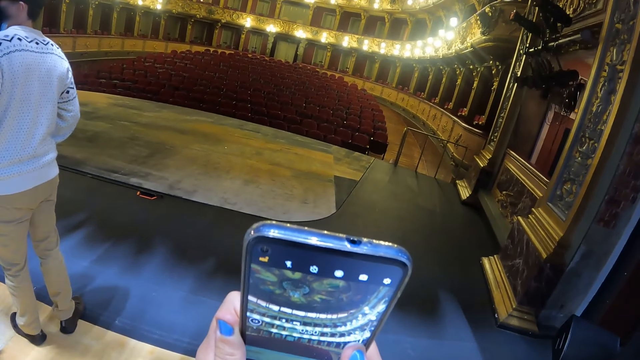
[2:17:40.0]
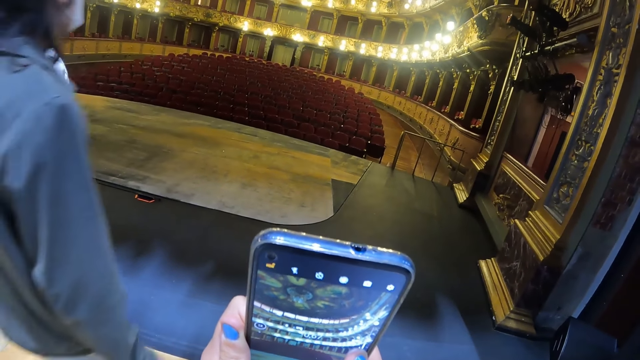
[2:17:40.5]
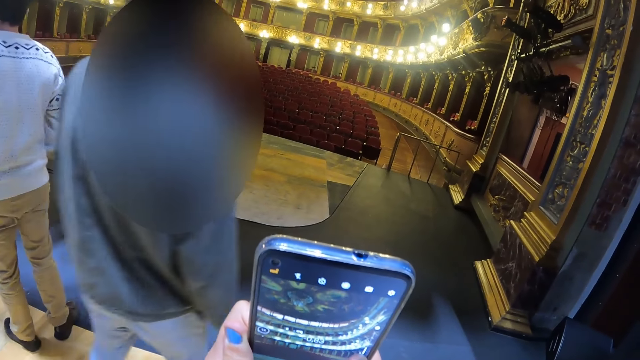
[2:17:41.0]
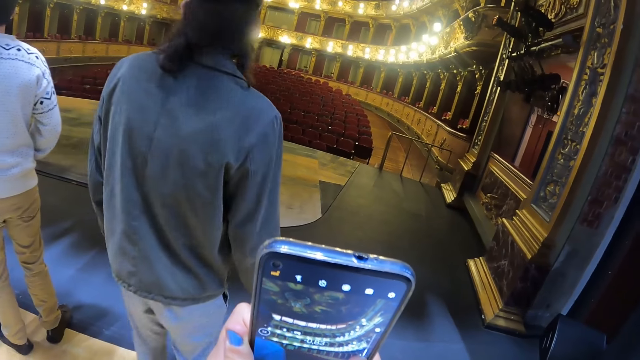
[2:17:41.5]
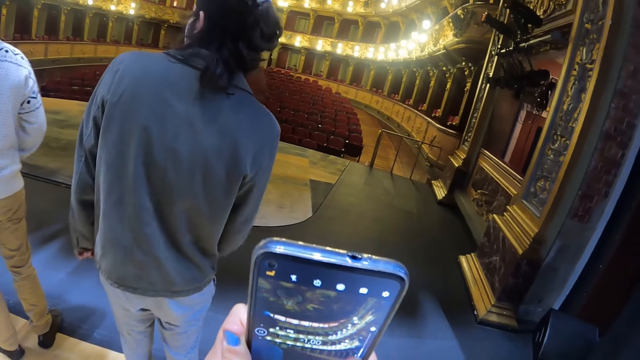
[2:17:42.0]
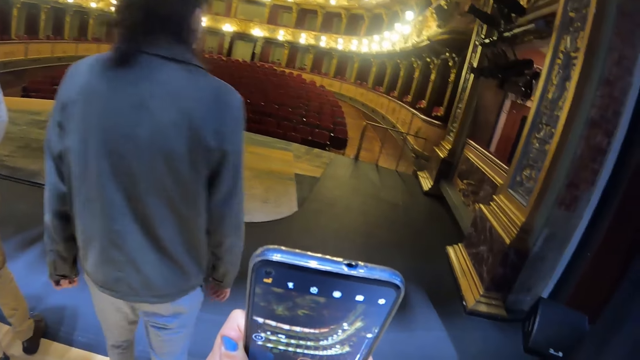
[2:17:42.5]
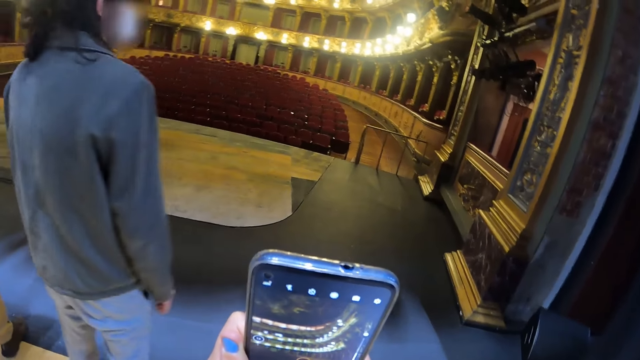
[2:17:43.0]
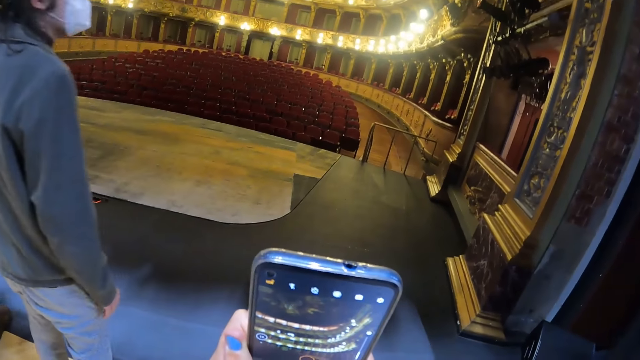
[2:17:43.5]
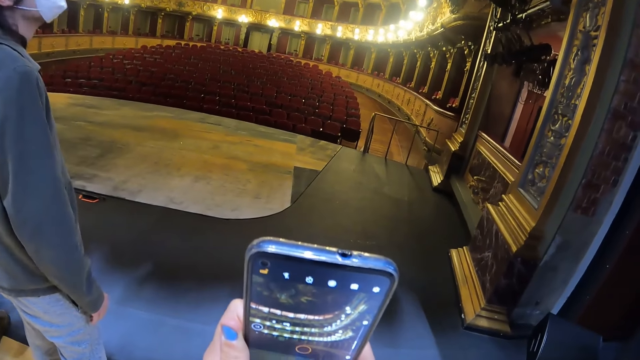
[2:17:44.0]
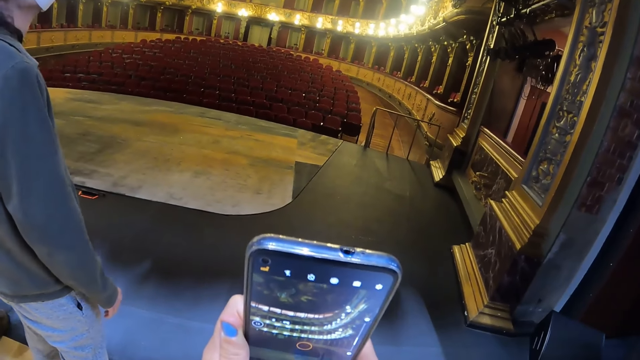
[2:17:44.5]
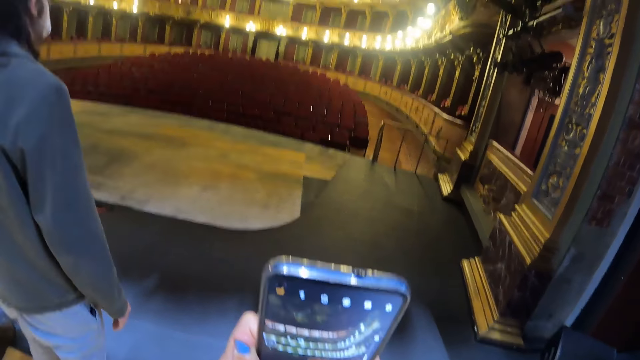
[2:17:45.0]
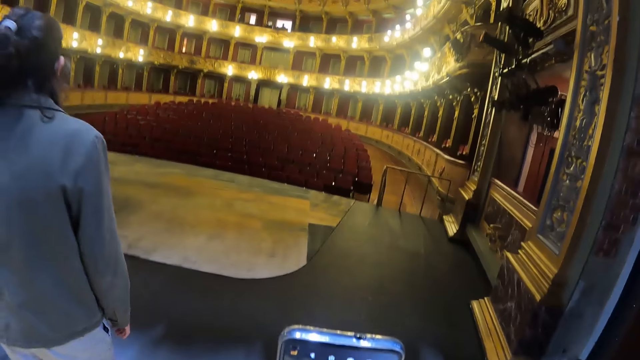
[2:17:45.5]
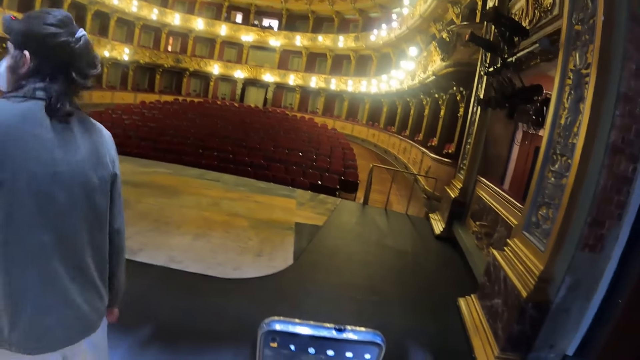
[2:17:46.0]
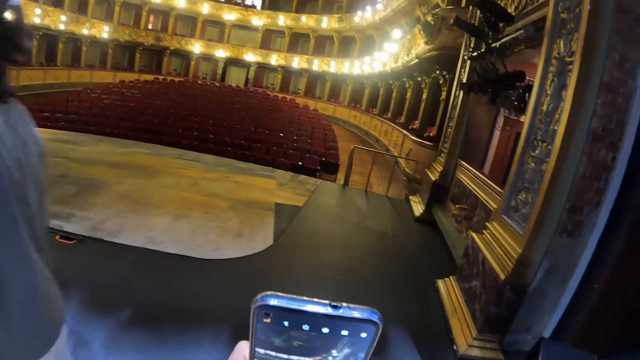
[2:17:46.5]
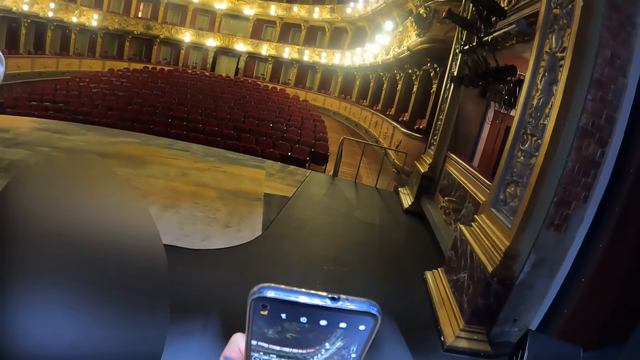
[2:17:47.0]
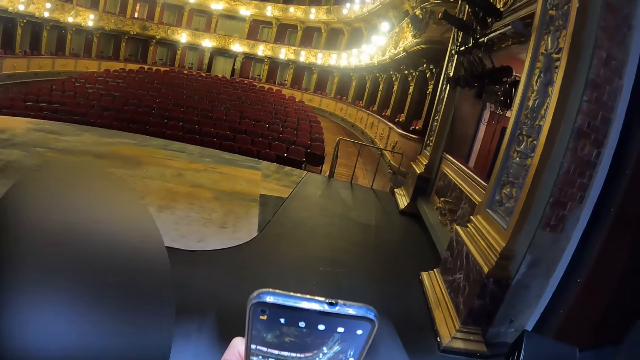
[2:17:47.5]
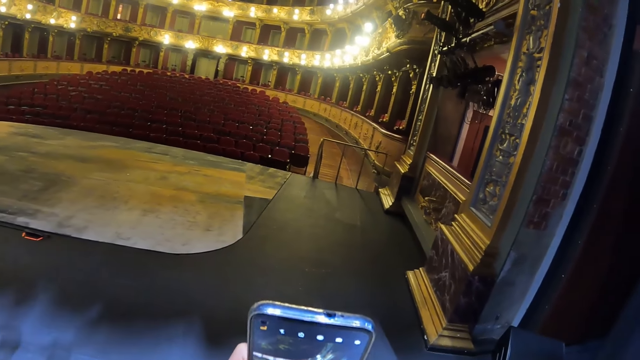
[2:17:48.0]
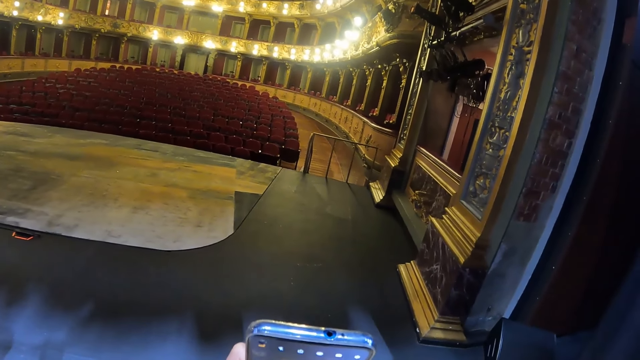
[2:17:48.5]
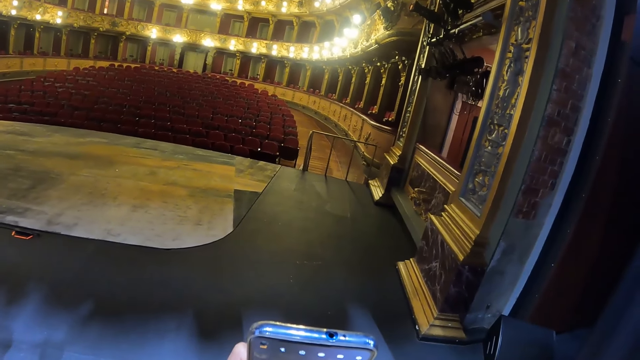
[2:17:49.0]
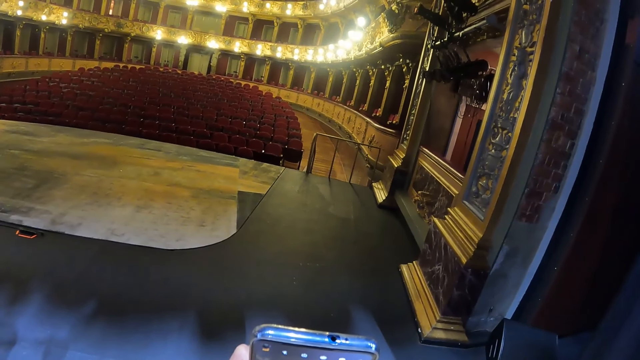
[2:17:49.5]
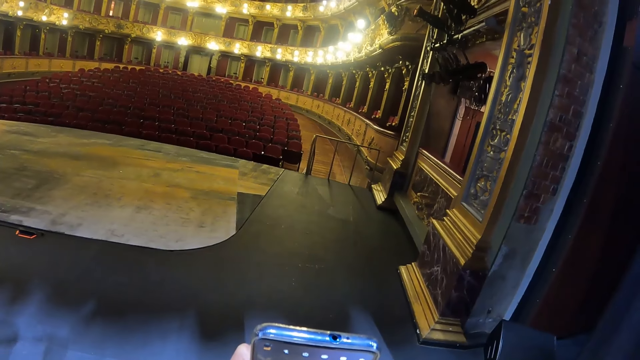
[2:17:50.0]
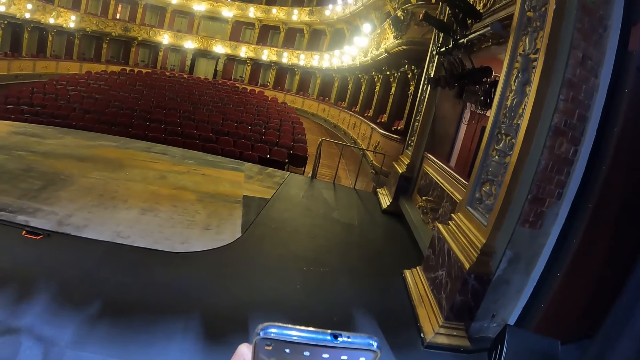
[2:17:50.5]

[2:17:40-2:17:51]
The camera wearer uses the phone on the floor.

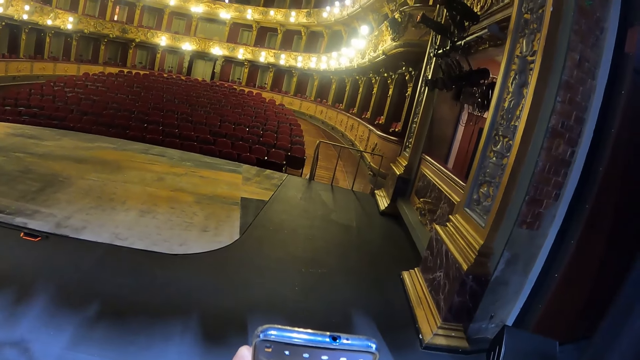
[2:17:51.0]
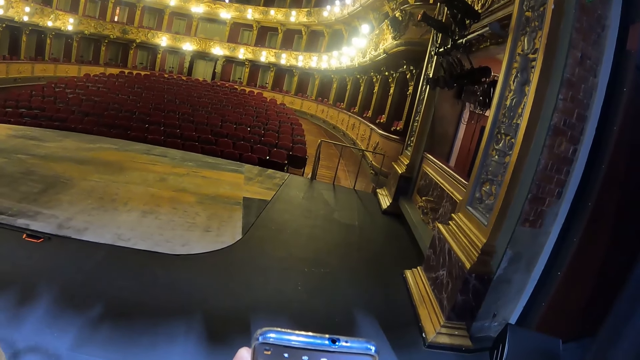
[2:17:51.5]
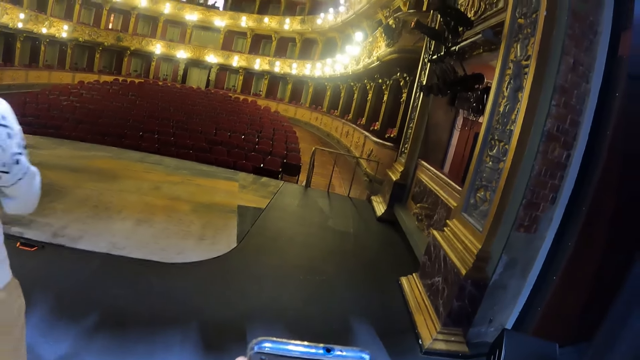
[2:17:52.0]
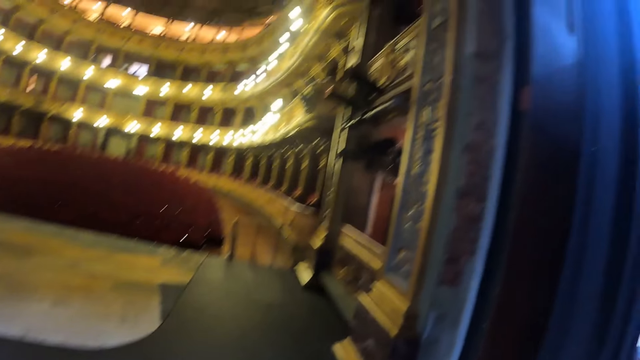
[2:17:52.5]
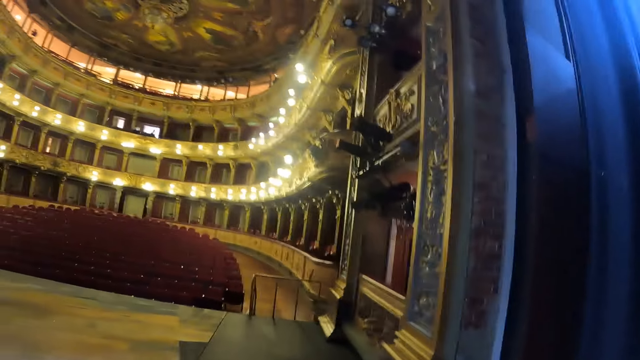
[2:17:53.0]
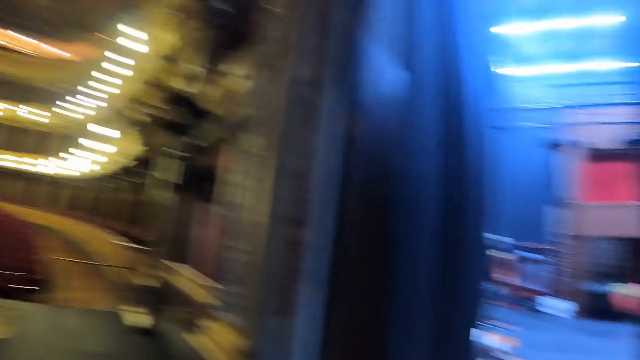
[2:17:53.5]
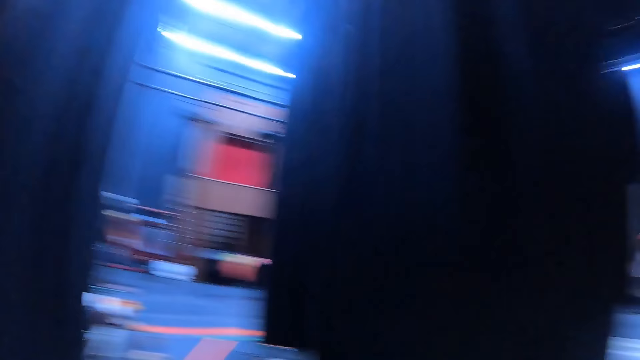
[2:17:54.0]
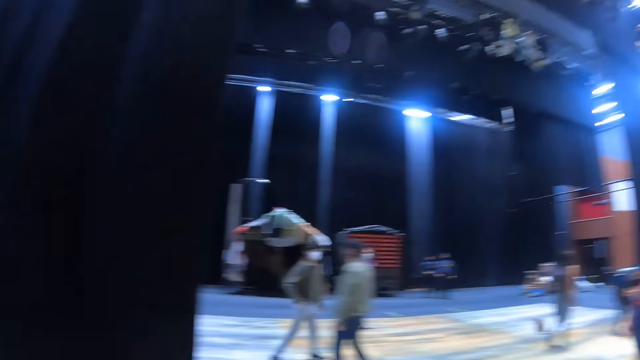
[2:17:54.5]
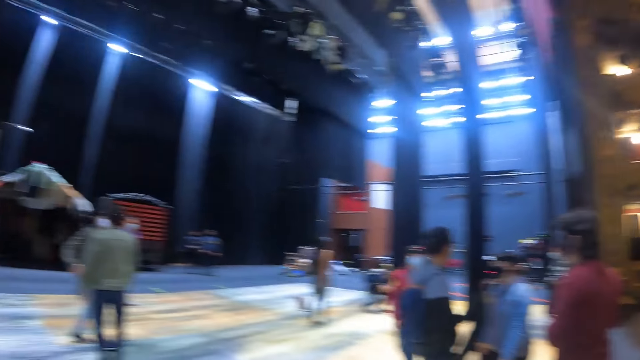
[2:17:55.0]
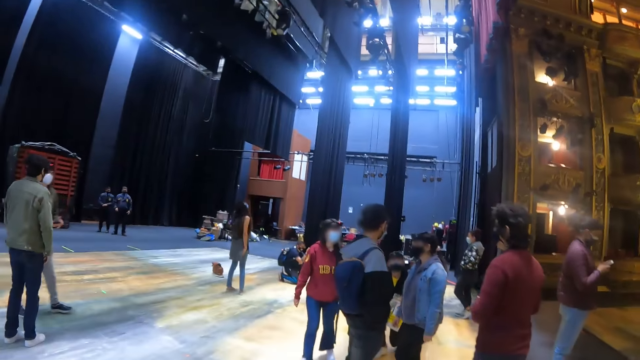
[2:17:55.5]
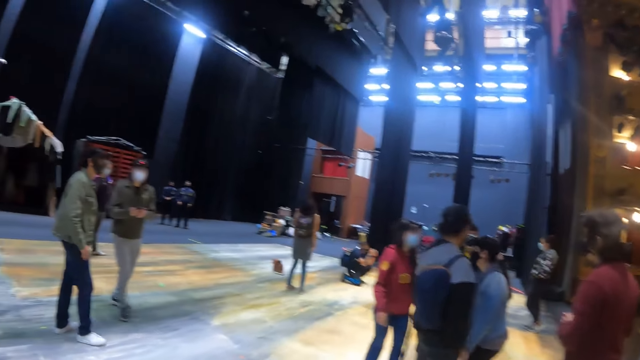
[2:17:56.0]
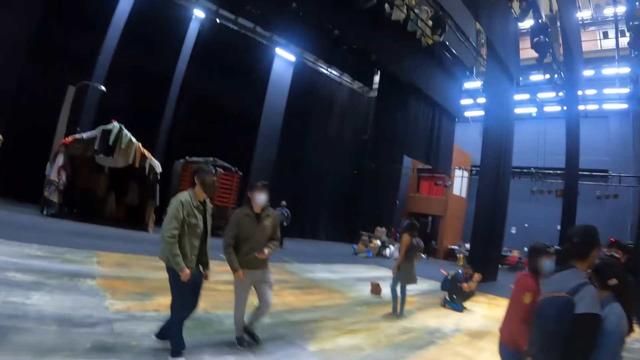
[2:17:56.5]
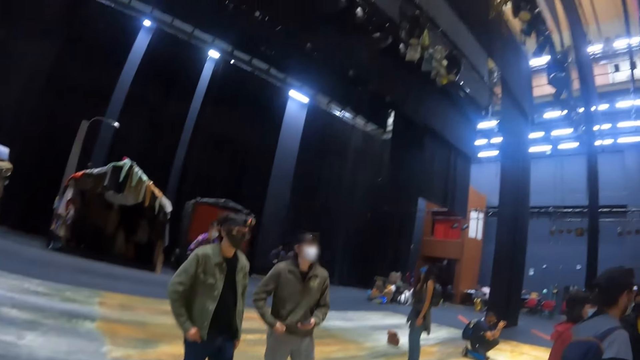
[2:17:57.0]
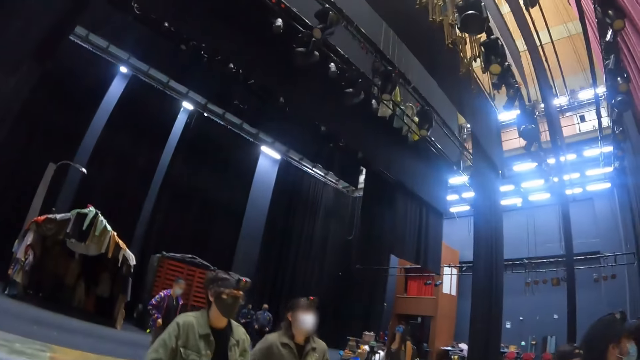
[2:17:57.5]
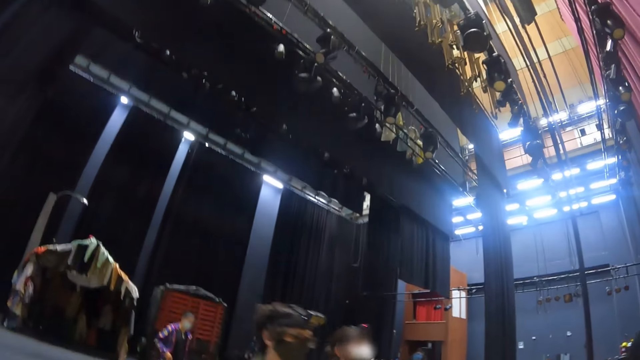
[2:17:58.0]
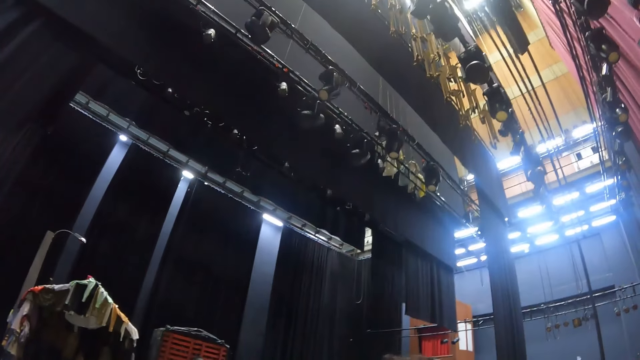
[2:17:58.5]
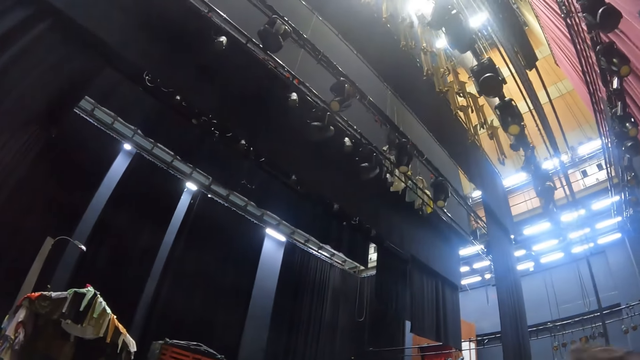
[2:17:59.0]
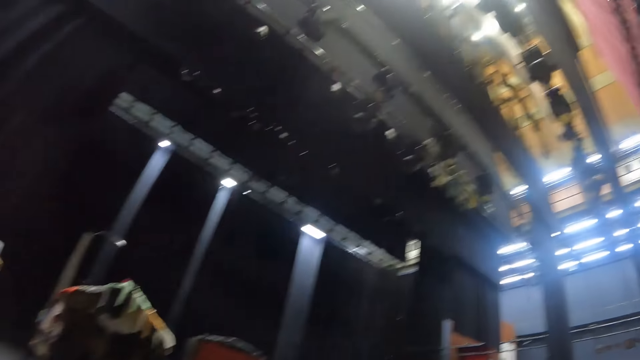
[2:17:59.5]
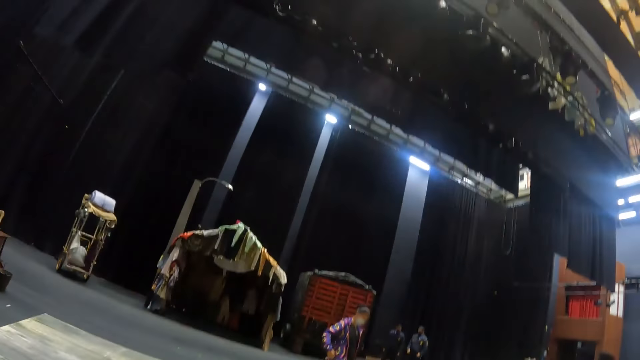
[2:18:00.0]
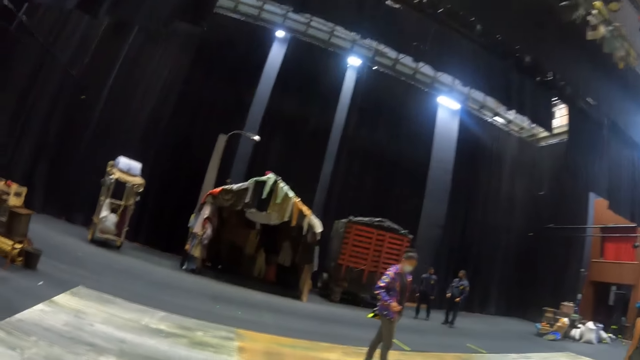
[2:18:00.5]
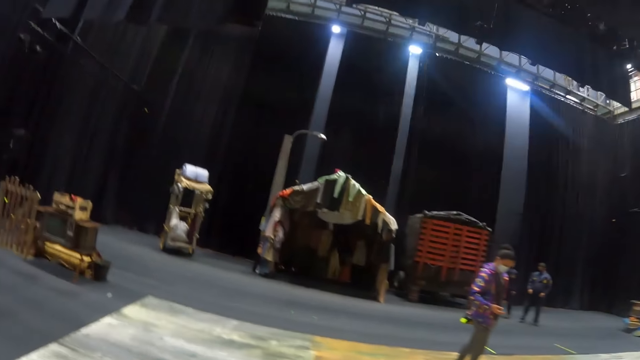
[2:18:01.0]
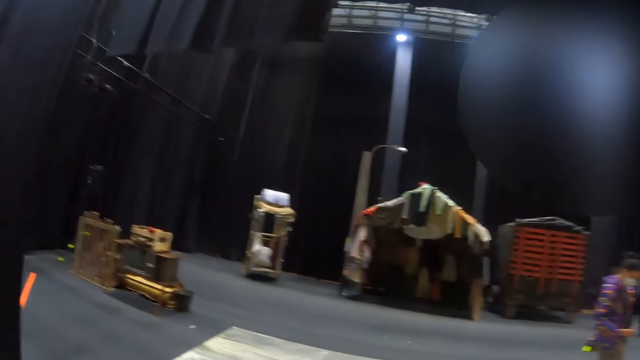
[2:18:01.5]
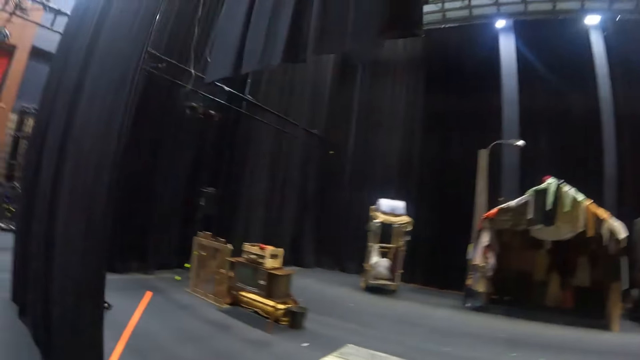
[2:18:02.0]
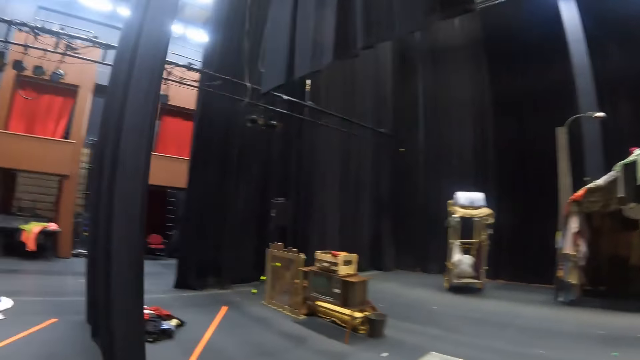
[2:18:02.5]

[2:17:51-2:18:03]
The camera wearer looks around. They walk in the hall.
